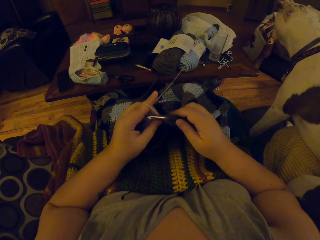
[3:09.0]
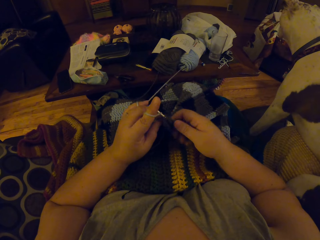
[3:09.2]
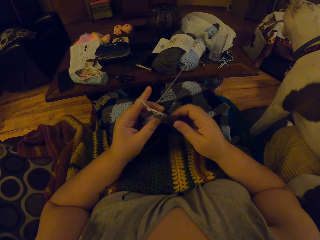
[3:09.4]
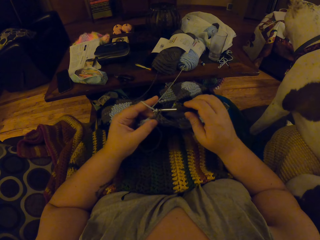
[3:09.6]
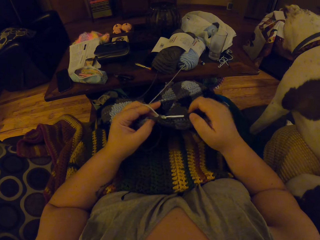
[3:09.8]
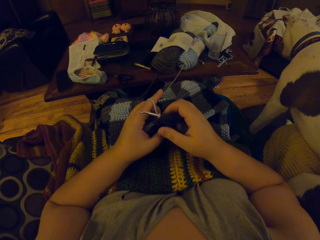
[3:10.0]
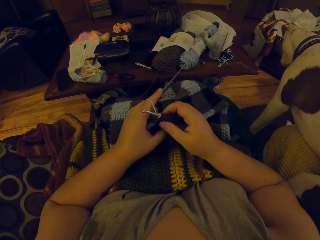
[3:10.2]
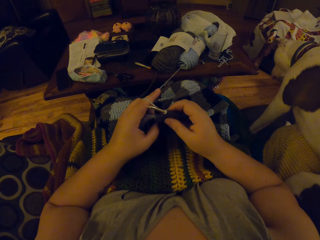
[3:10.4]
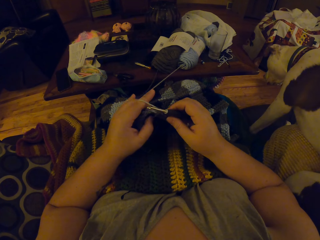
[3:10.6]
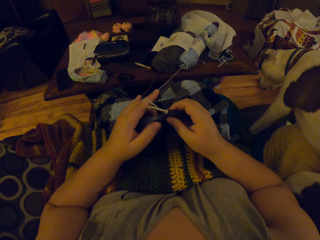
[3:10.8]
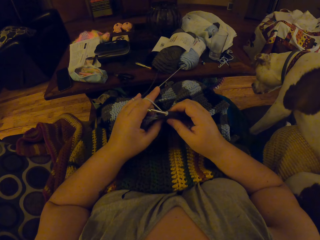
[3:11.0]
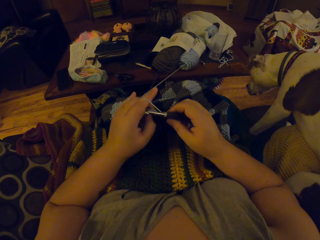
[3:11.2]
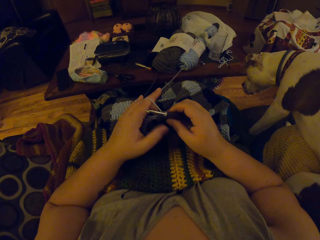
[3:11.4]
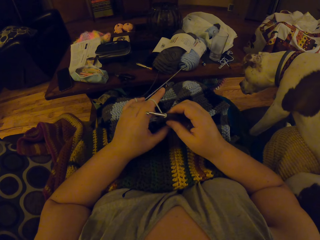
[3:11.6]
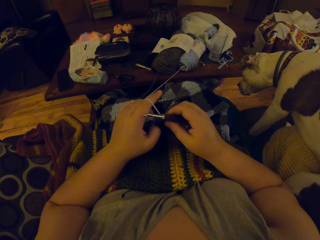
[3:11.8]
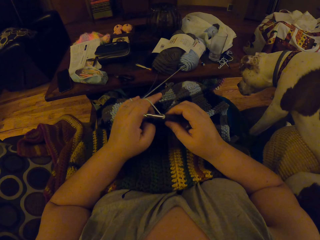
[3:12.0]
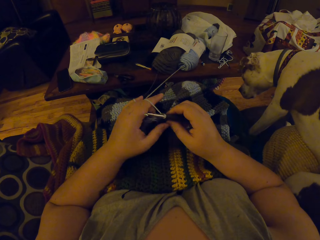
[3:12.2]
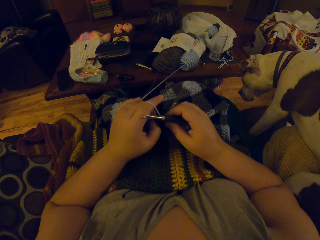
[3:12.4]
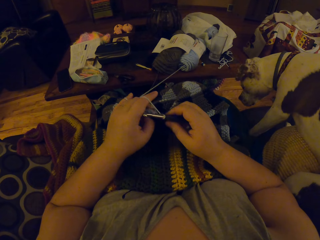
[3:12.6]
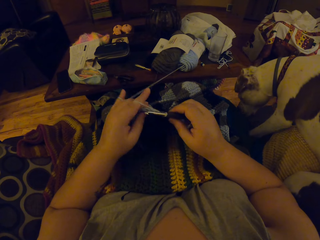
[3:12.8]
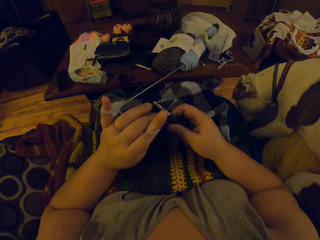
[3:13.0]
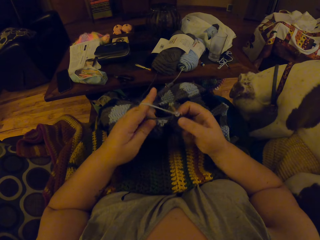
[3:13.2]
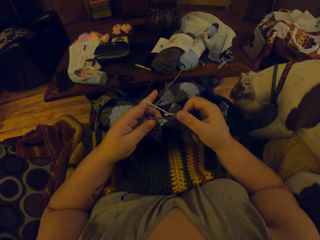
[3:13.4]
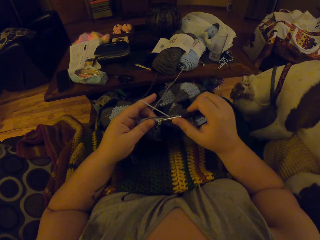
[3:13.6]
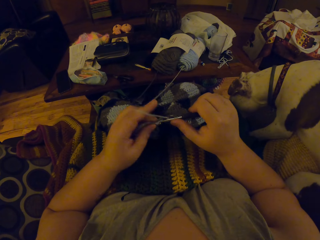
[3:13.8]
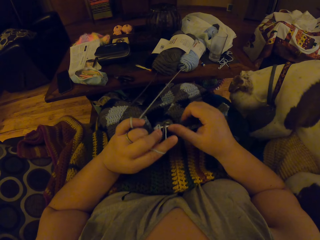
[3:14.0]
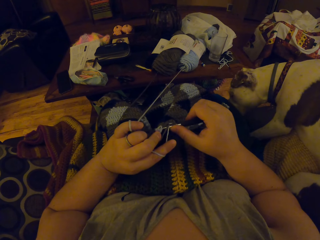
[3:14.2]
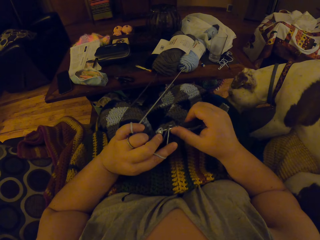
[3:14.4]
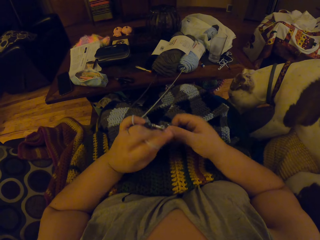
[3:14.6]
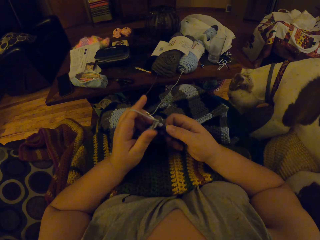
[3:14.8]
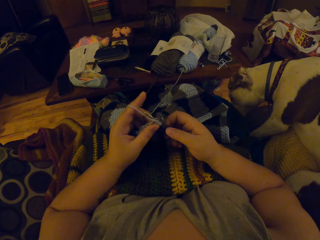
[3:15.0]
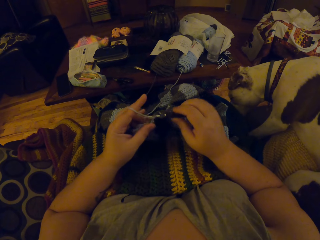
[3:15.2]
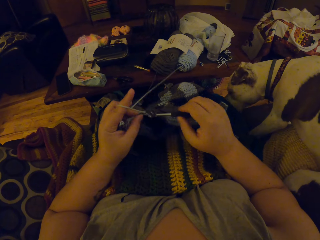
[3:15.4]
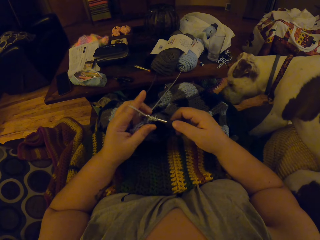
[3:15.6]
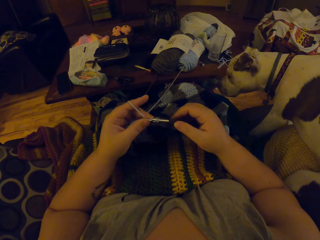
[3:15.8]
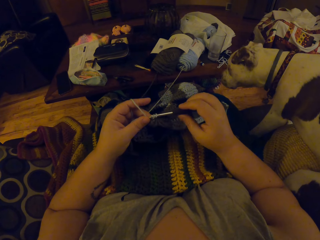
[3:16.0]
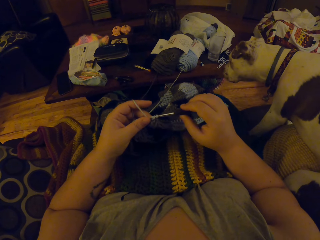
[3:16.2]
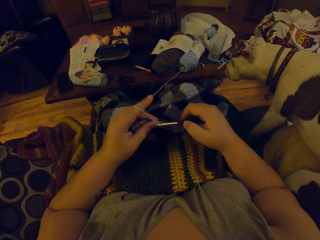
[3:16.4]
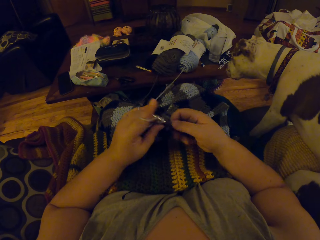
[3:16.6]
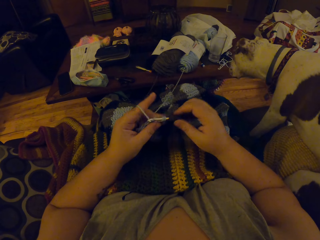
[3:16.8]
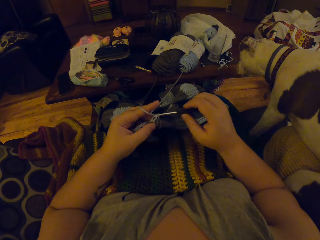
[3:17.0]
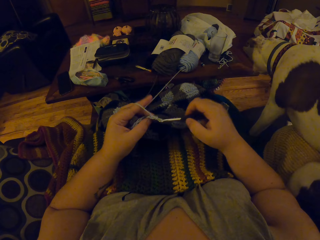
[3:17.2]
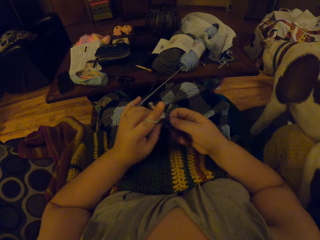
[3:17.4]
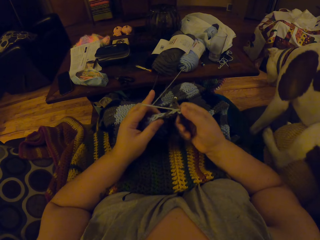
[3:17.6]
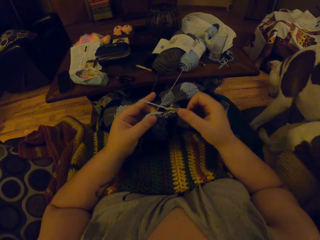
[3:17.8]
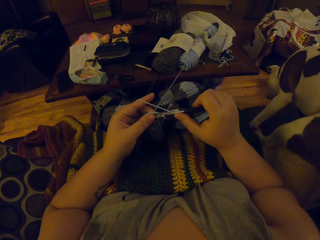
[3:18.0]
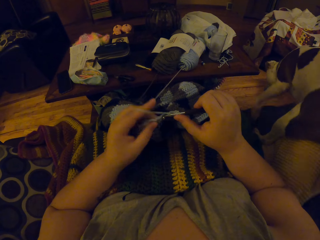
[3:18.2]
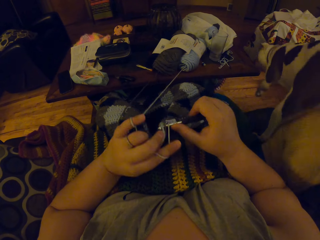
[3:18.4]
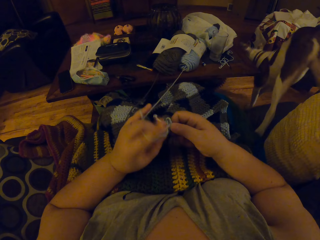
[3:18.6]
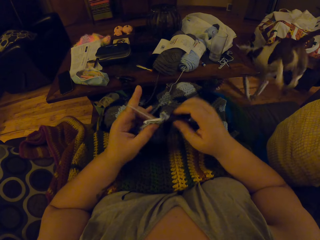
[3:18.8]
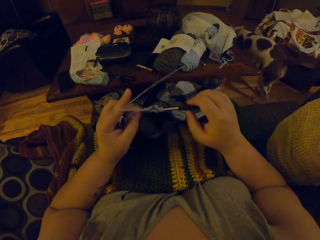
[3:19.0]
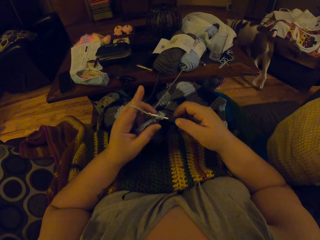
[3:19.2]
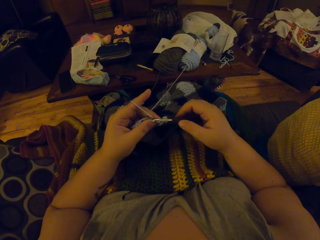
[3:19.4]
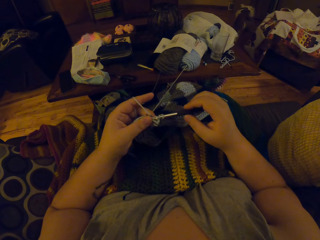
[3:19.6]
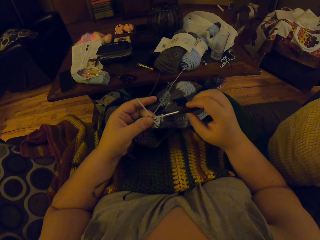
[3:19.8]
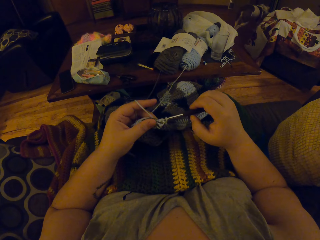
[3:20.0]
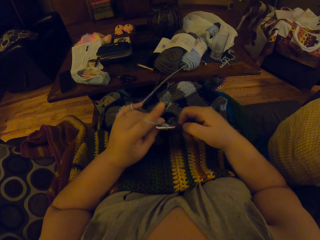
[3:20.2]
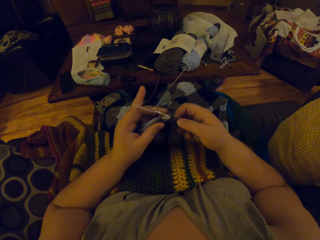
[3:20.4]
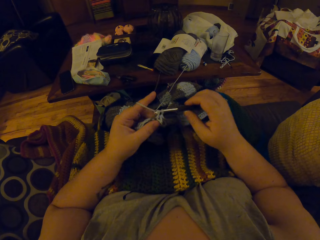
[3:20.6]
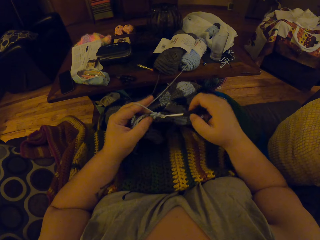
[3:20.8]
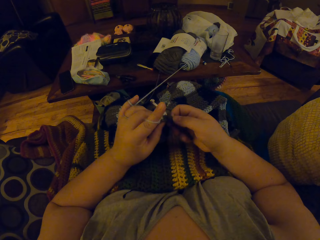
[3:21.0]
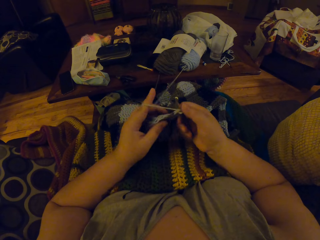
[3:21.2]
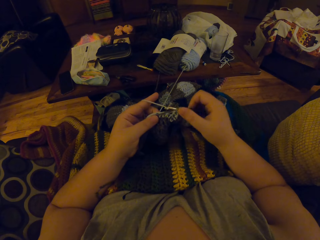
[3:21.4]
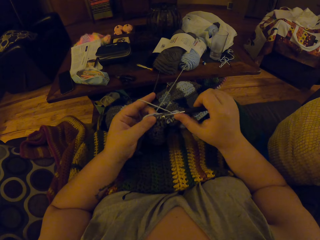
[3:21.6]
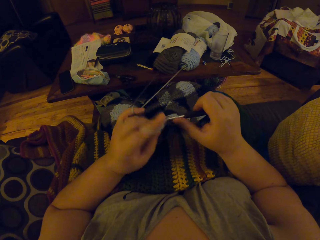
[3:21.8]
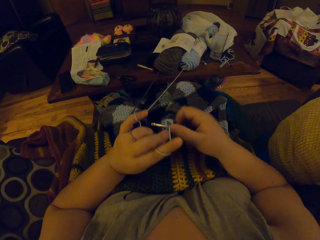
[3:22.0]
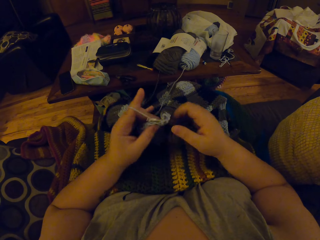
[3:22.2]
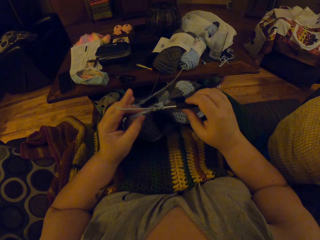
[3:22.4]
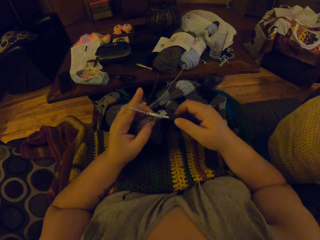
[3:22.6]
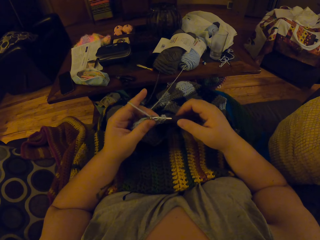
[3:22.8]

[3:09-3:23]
The camera wearer rolls the yarn on her finger. She crochets. She examines the crochet craft. She rubs the fabric. She continues to crochet the yarn. The dog comes down from the couch on the right side of the camera wearer.

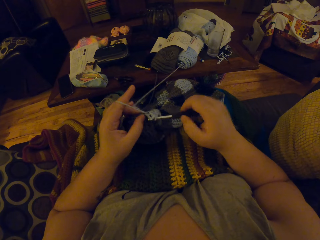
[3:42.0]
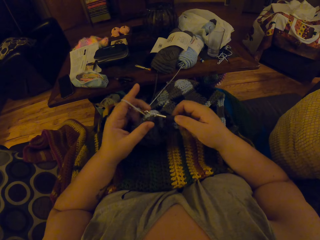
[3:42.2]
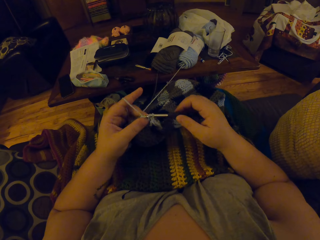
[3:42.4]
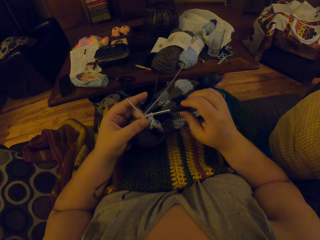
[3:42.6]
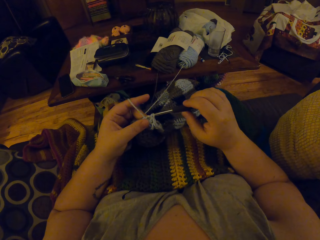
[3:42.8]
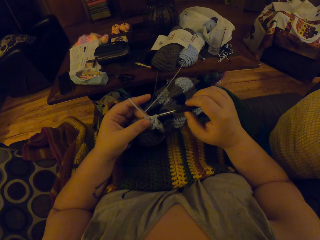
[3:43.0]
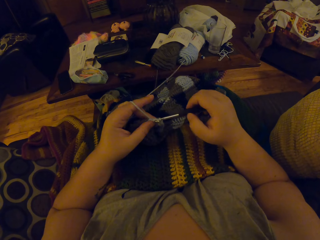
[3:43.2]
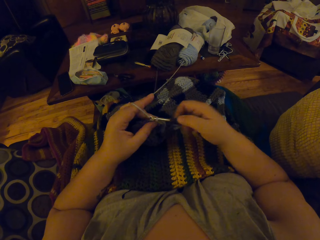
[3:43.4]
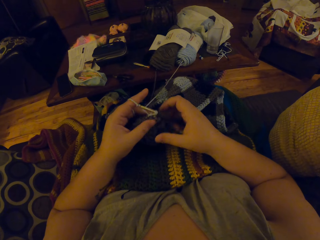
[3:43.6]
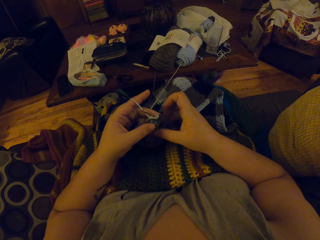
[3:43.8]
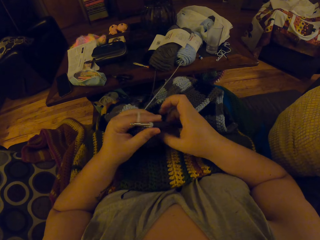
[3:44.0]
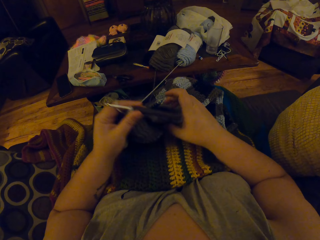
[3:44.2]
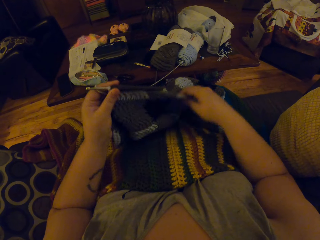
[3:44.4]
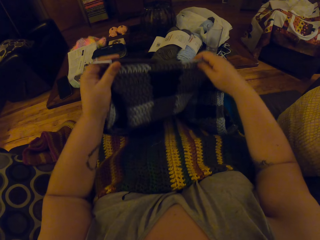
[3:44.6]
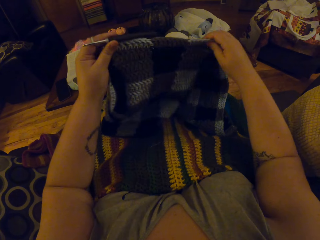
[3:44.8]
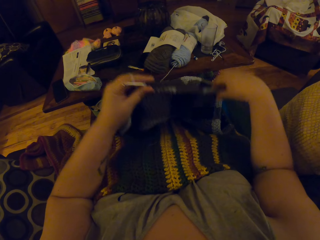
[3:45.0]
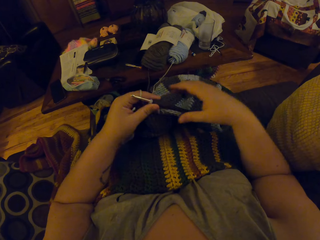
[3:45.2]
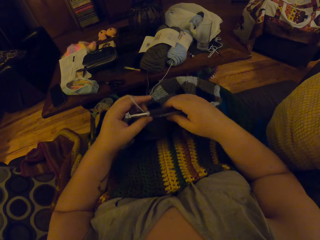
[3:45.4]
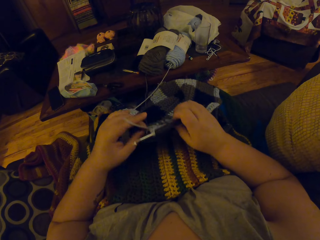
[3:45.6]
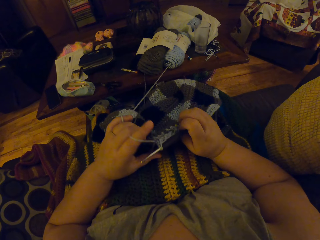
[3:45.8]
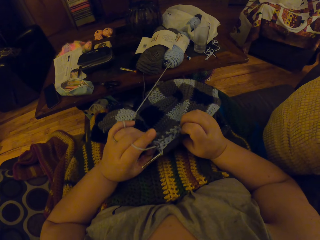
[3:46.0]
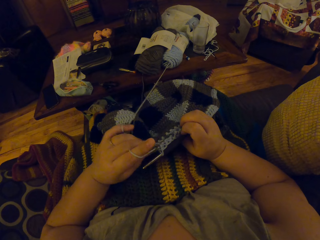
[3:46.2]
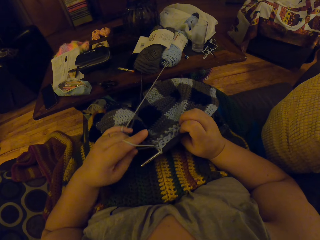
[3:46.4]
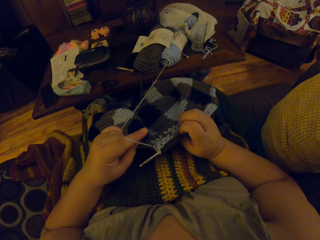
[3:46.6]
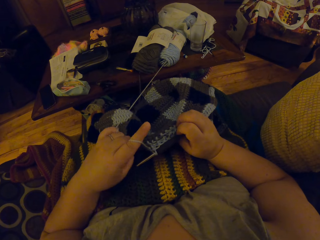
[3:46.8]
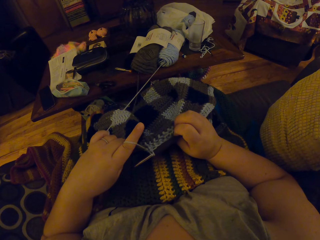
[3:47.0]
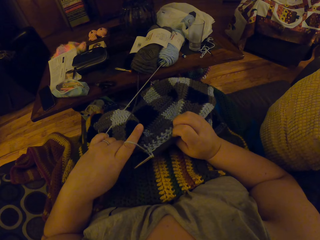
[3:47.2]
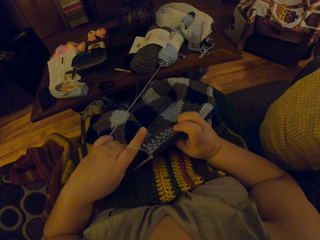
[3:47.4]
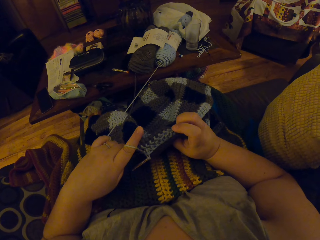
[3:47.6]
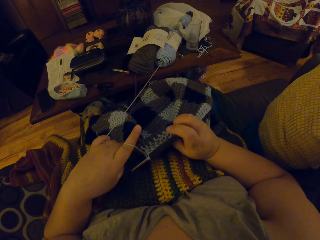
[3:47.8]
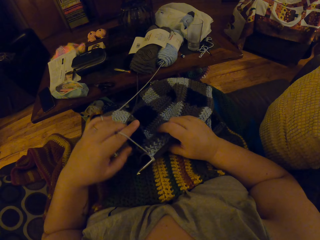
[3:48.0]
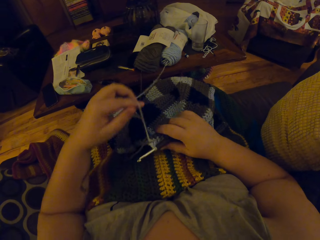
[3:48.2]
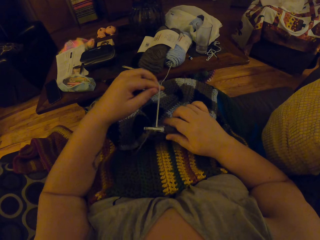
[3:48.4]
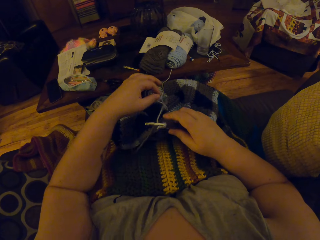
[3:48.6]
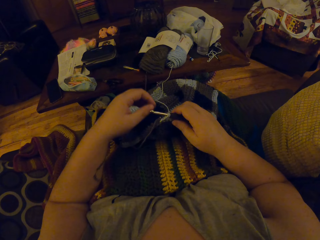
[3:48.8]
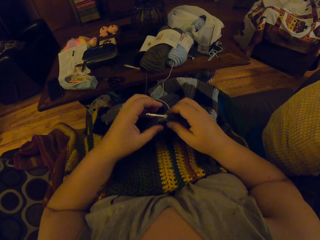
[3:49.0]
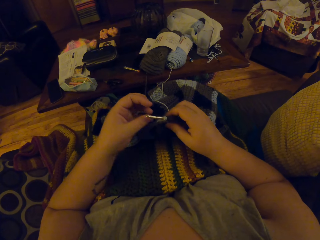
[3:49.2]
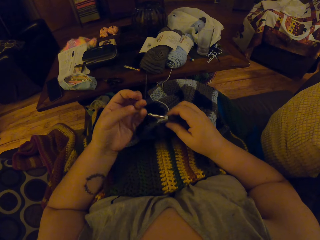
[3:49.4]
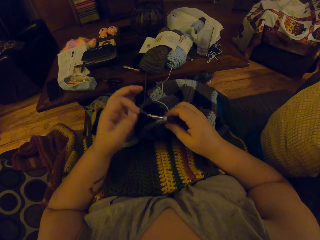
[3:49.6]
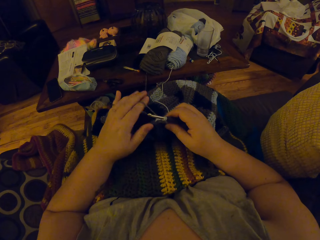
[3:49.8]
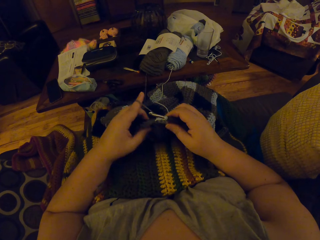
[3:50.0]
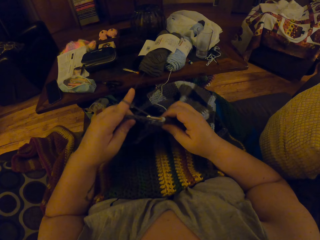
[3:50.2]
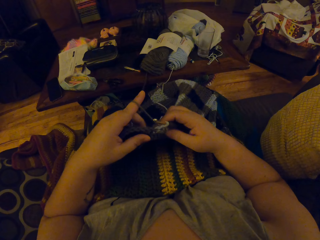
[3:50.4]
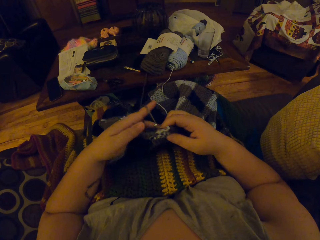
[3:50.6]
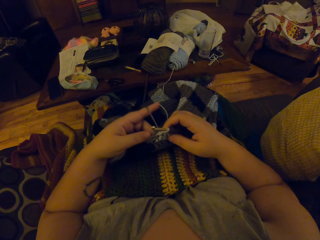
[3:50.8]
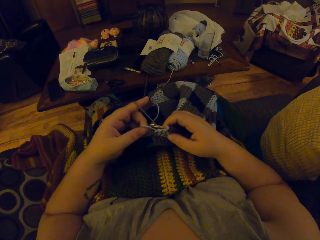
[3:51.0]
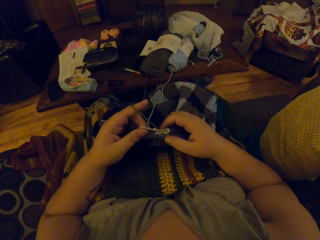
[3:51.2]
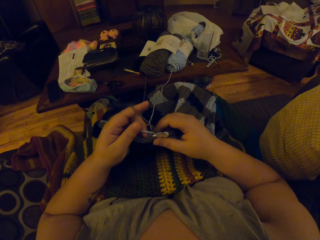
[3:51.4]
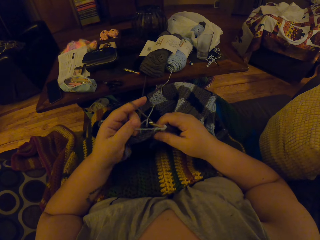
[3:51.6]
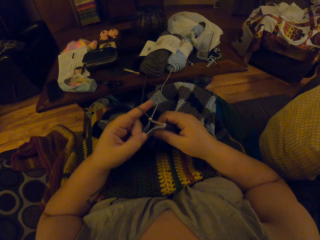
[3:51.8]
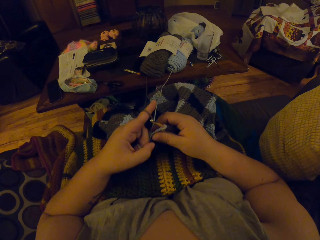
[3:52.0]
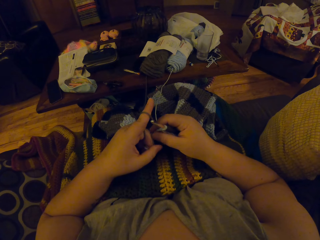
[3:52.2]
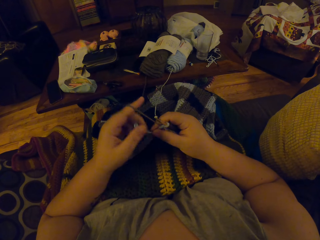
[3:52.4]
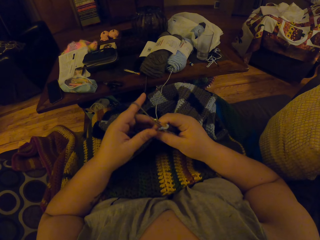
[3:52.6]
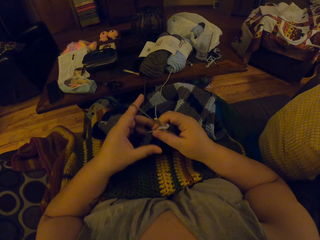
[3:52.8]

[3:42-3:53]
The camera wearer adjusts the crochet craft on her lap. She stretches the fabric. She examines the crochet craft. She pulls the yarn. She adjusts the yarn strands on her left hand. She rolls the yarn on her finger.
